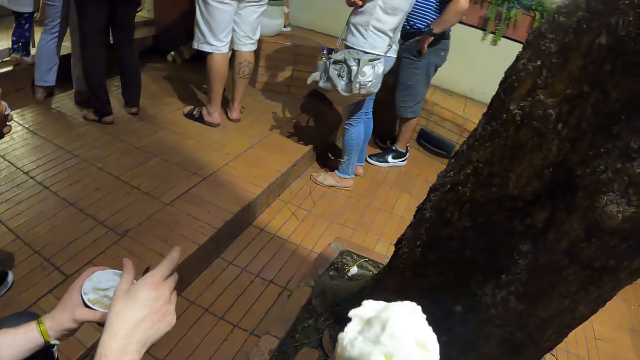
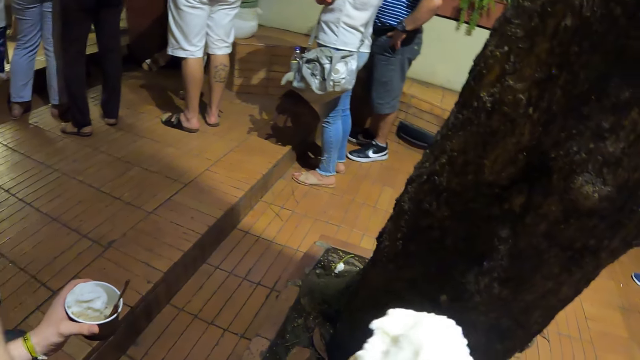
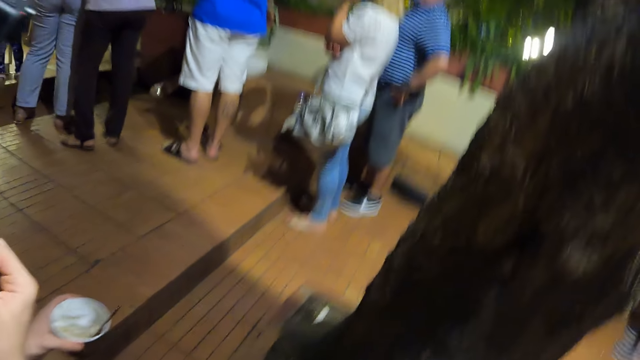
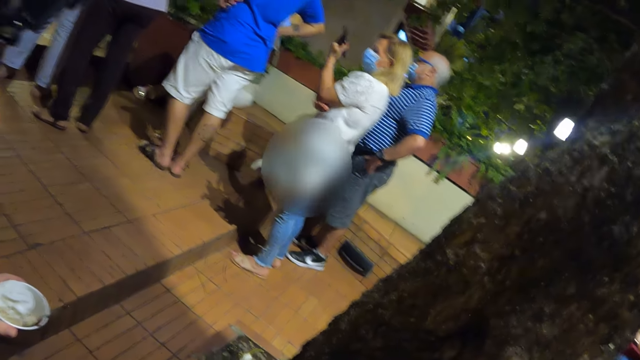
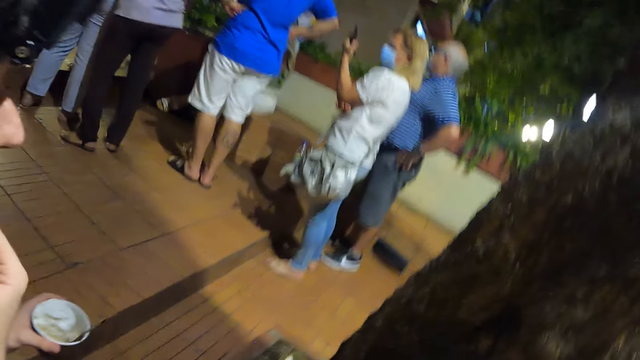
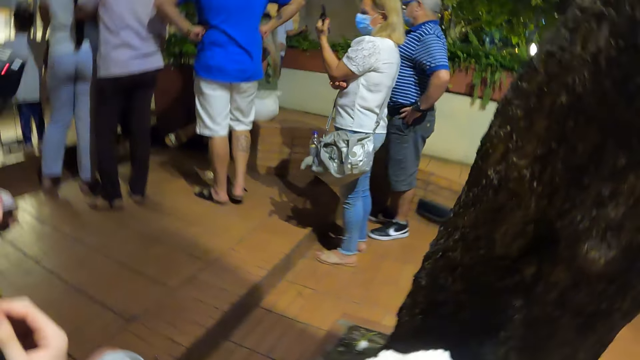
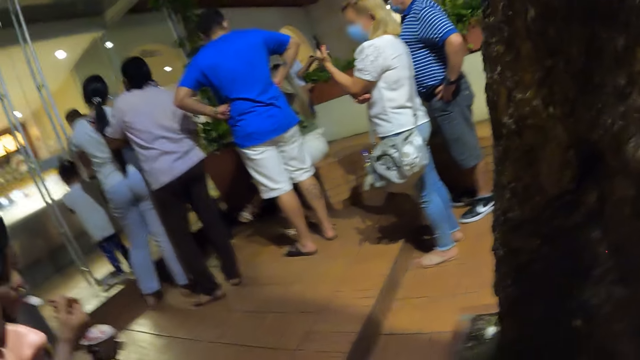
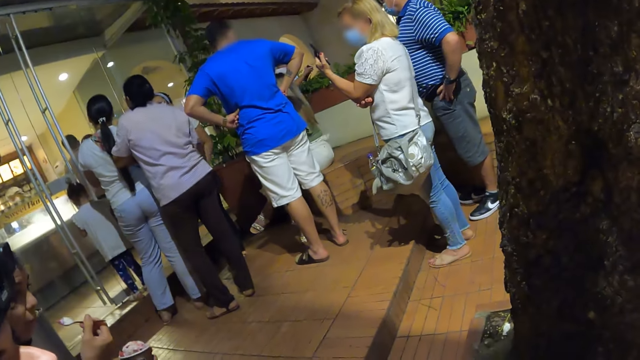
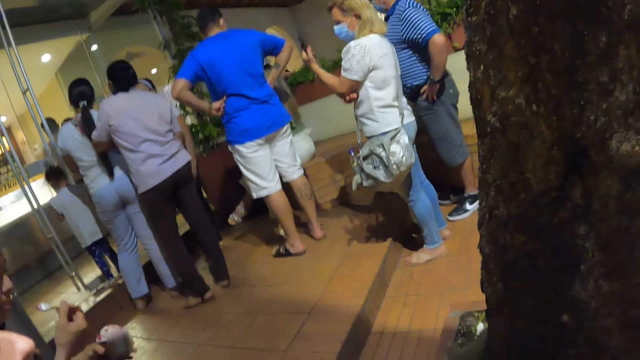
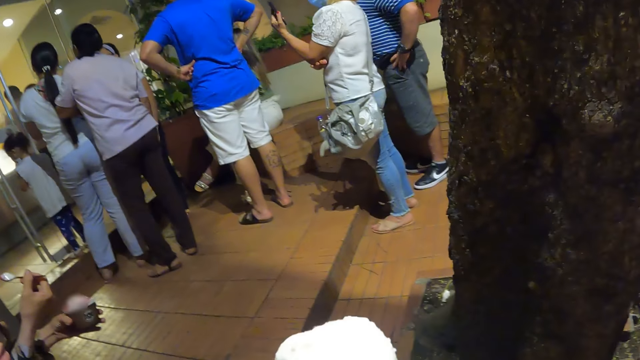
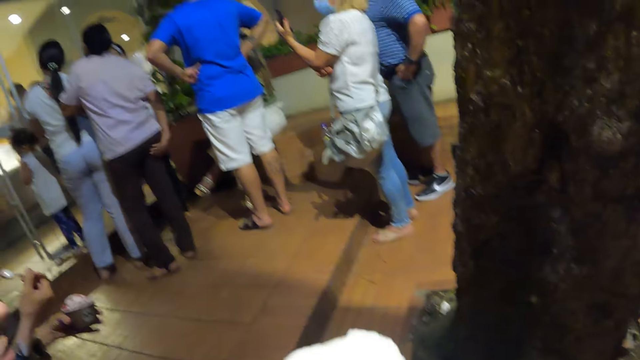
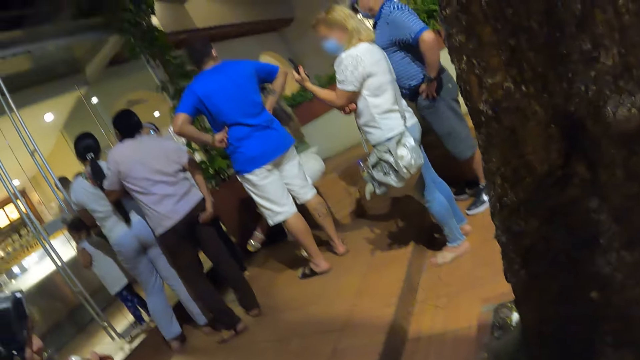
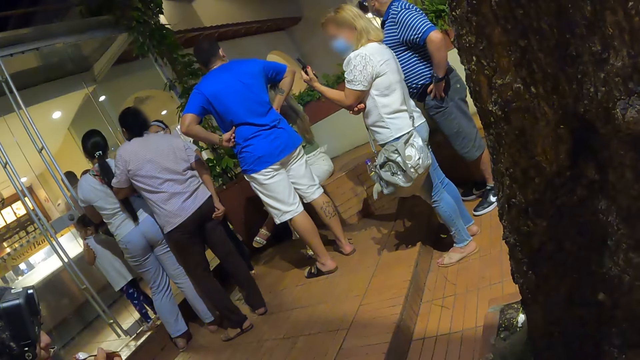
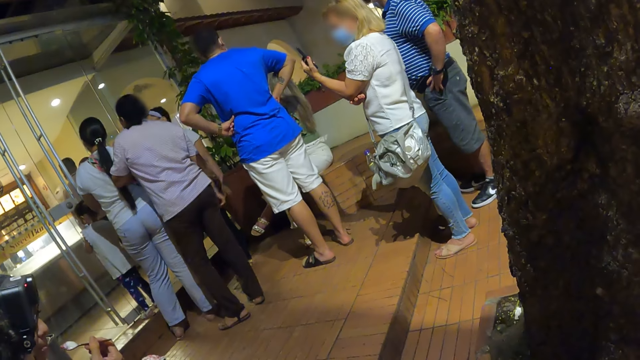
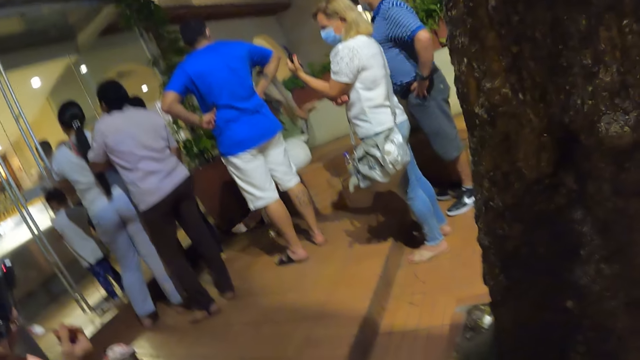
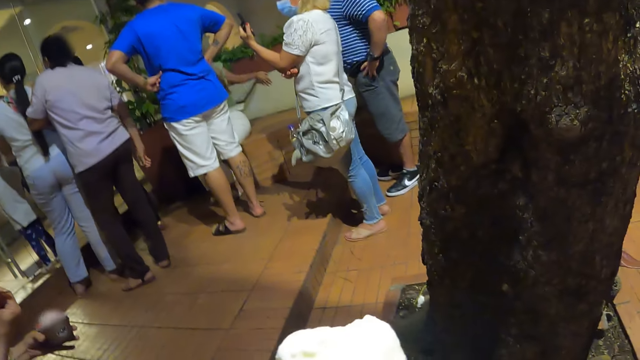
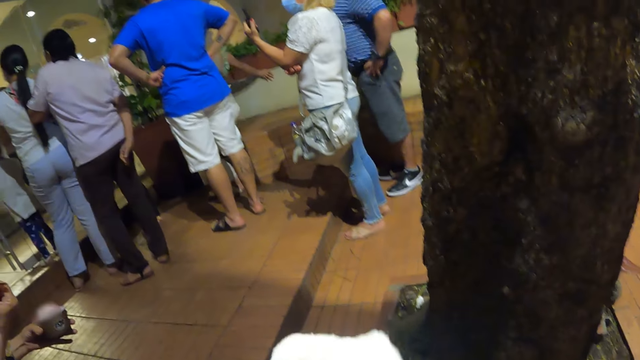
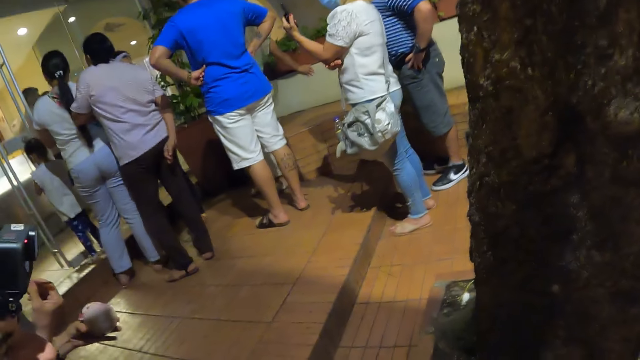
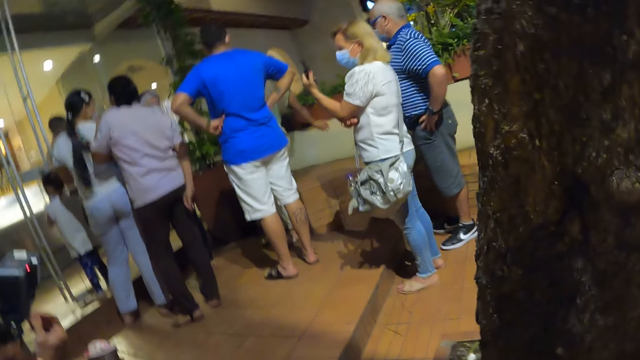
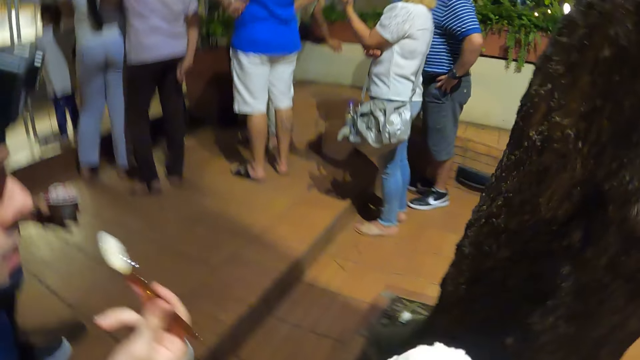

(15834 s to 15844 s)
A man touches the face. The camera wearer looks around.

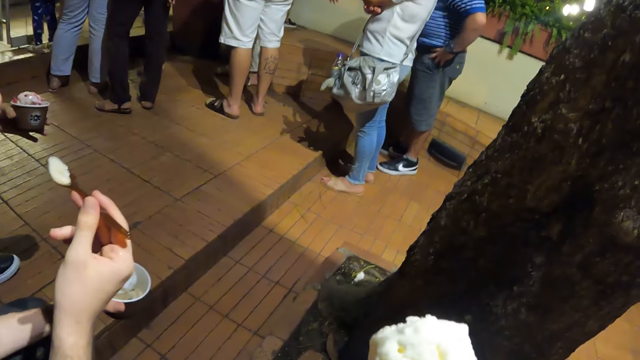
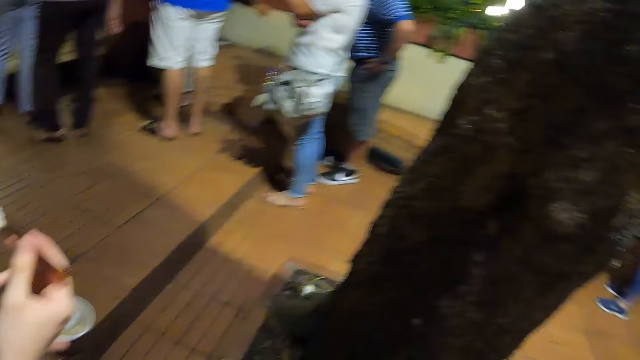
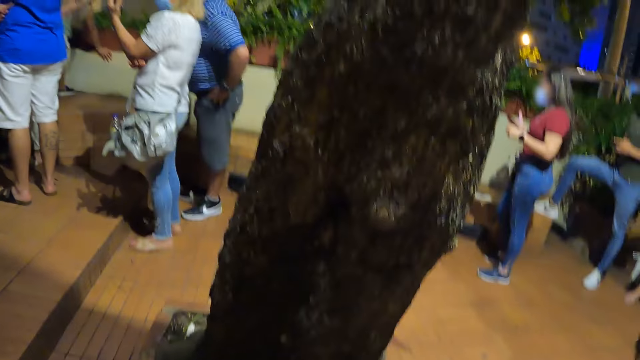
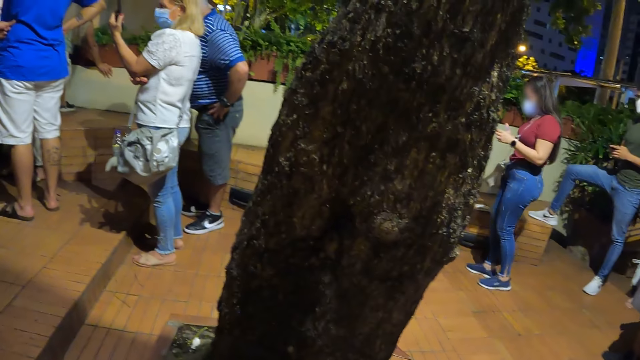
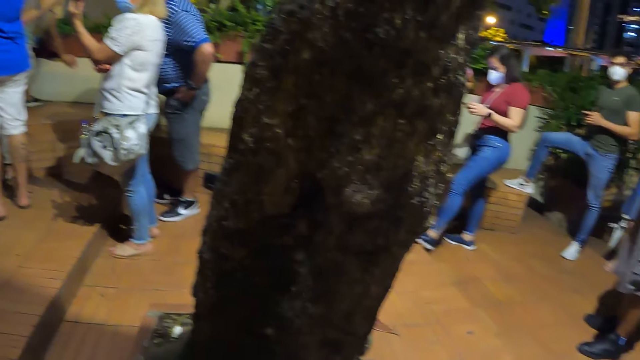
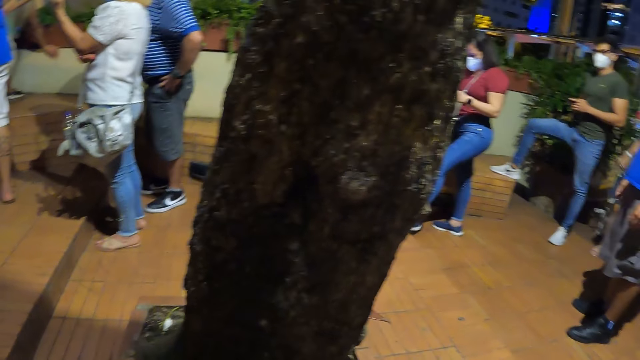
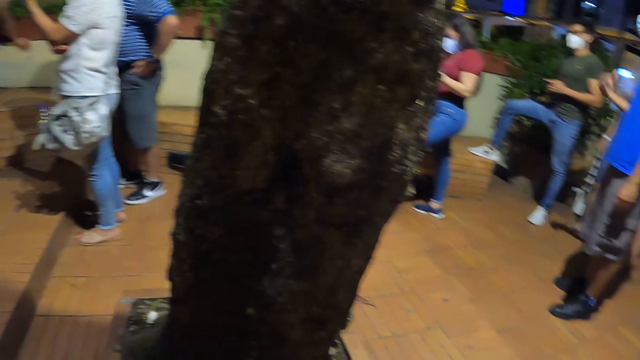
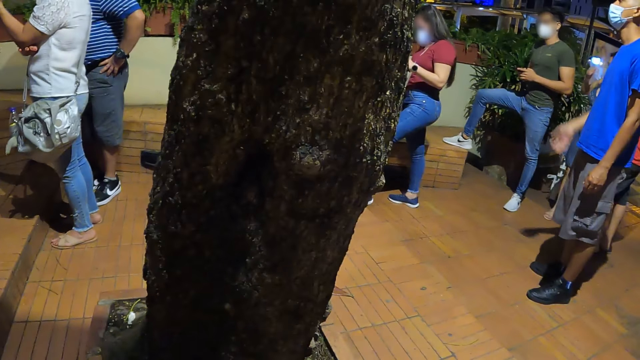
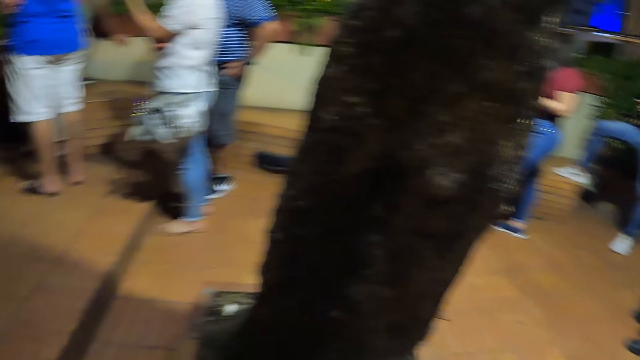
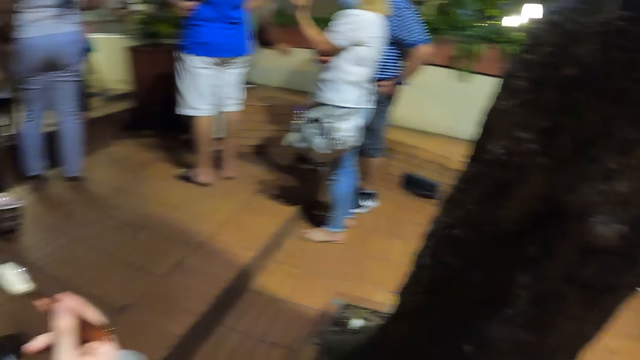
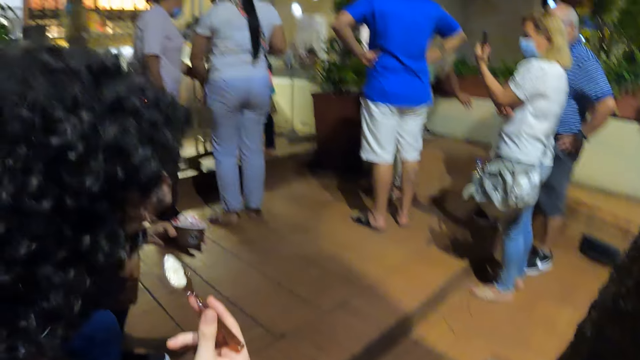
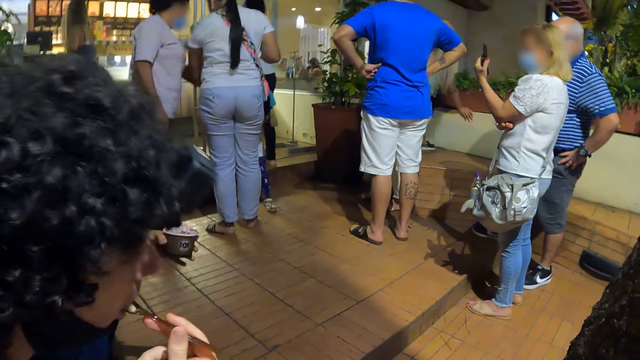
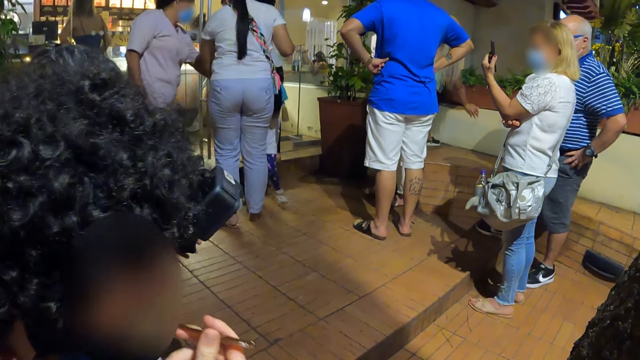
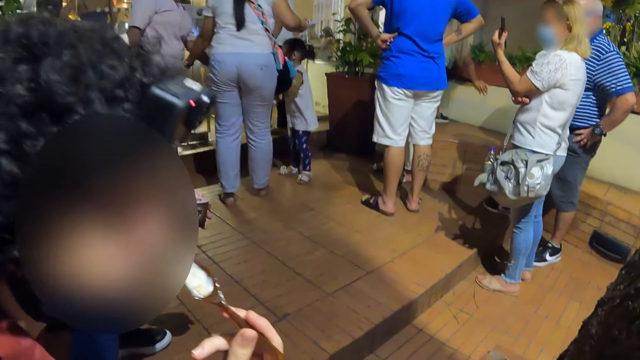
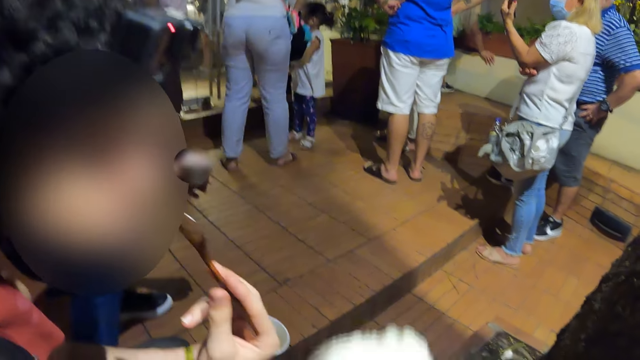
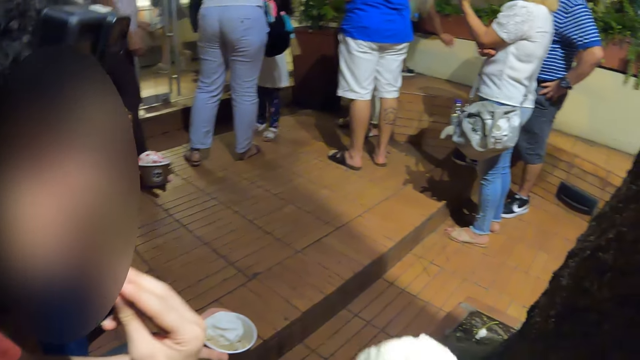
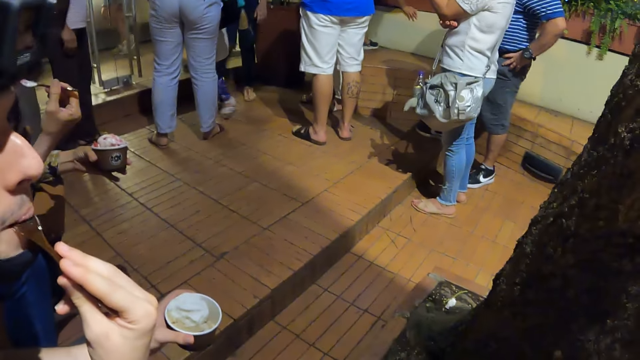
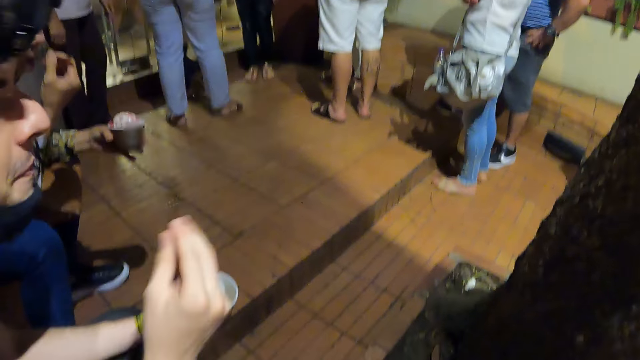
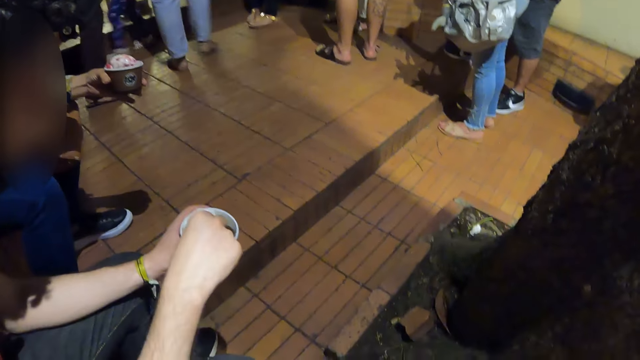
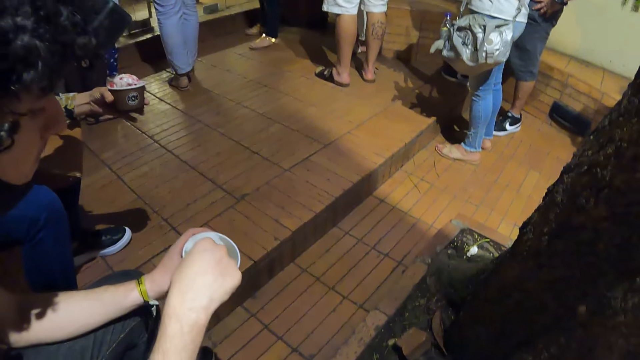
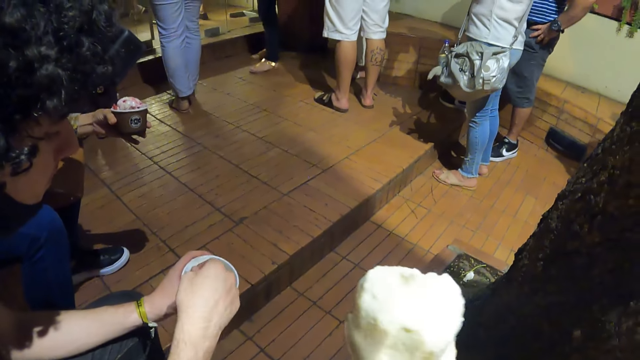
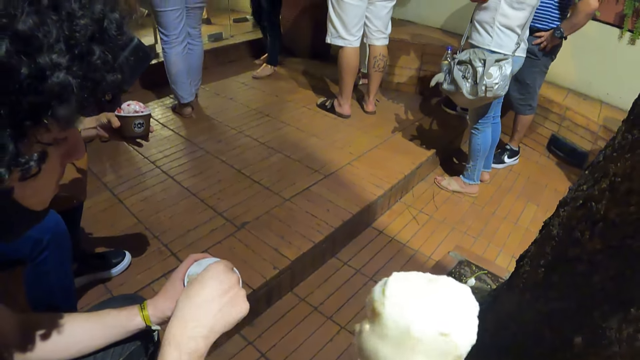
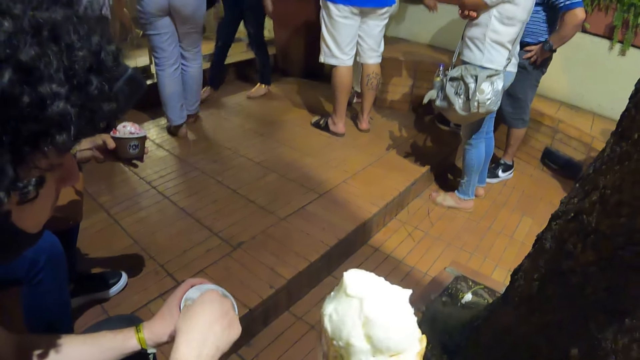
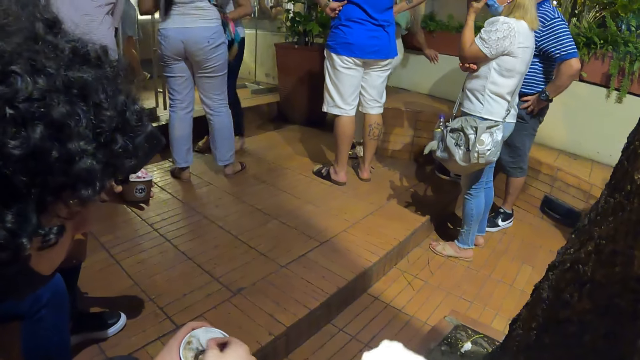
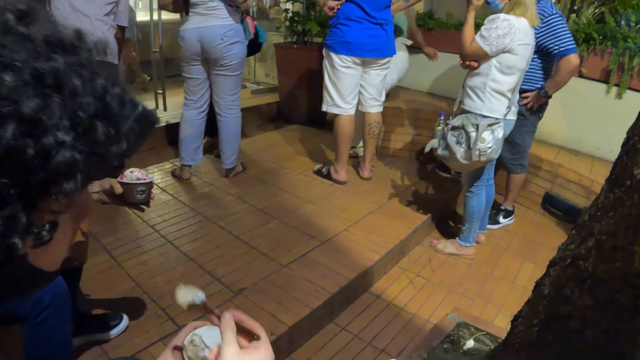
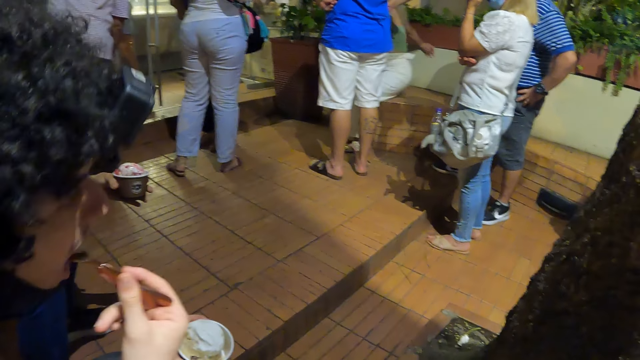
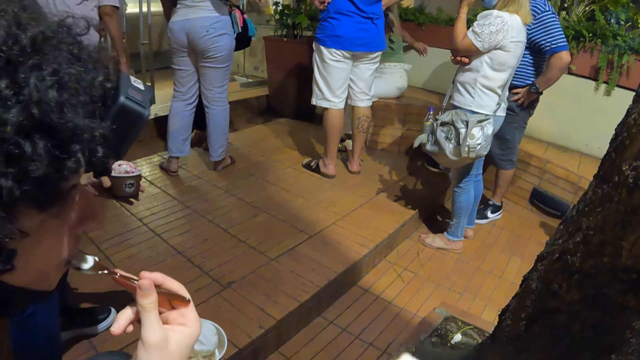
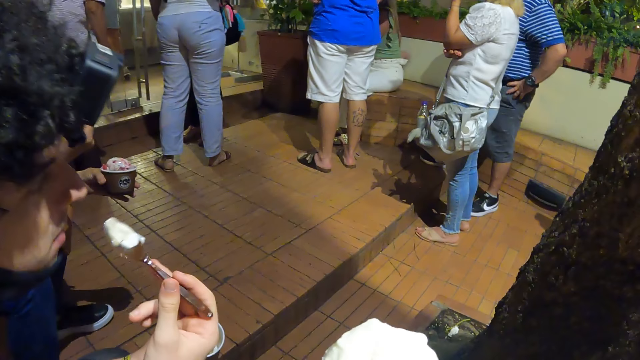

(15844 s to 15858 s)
The camera wearer eats the ice cream. They look around. A man eats the ice cream. The camera wearer holds the ice cream. They look around.
